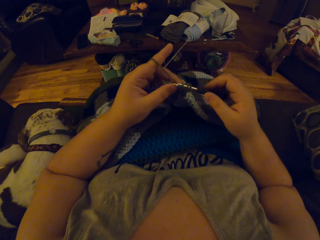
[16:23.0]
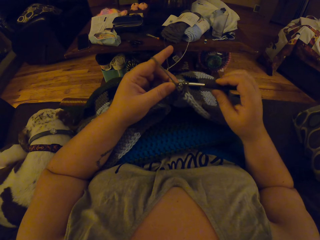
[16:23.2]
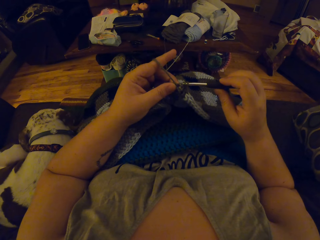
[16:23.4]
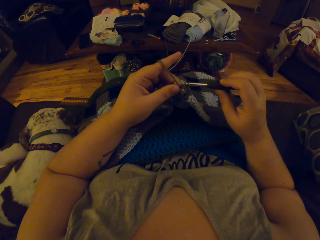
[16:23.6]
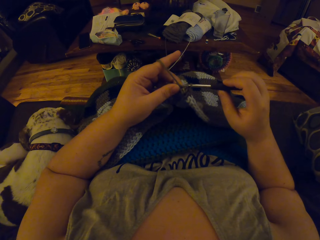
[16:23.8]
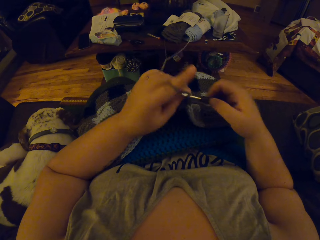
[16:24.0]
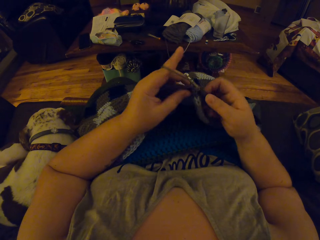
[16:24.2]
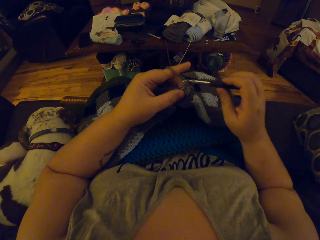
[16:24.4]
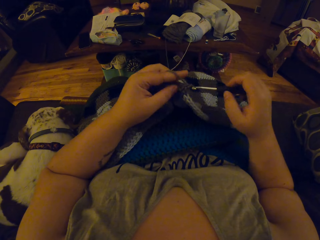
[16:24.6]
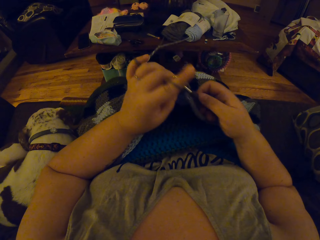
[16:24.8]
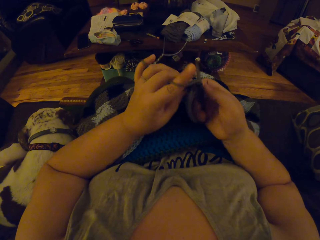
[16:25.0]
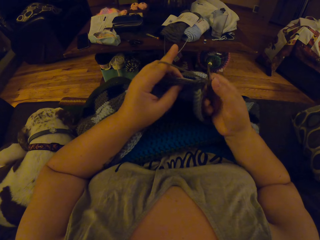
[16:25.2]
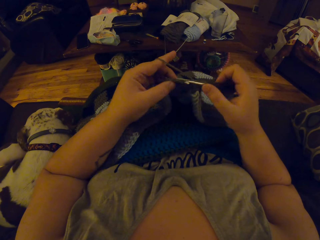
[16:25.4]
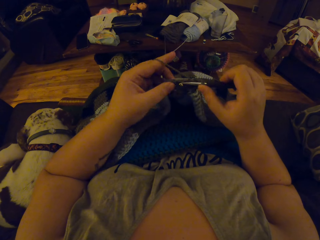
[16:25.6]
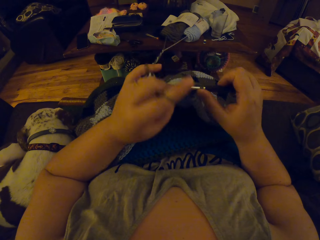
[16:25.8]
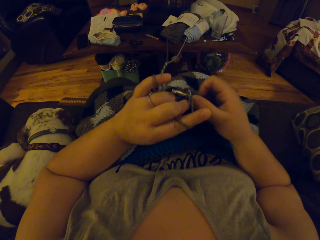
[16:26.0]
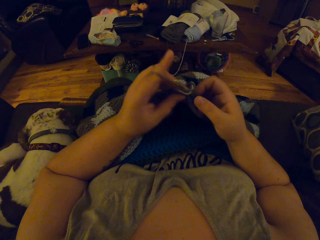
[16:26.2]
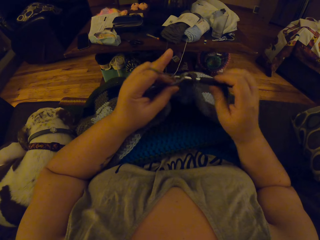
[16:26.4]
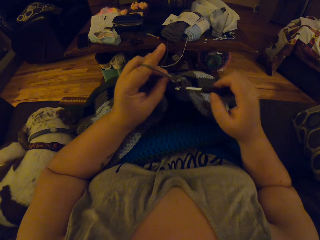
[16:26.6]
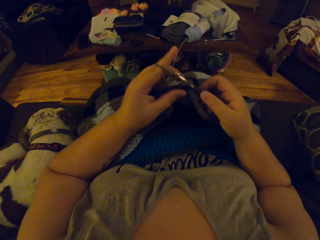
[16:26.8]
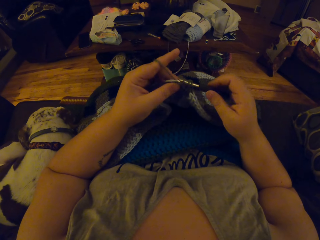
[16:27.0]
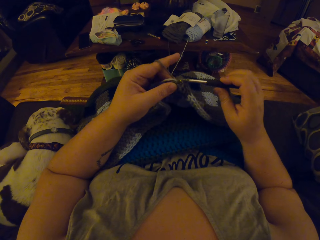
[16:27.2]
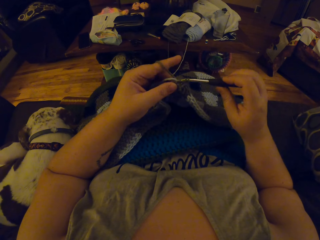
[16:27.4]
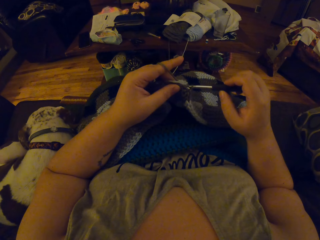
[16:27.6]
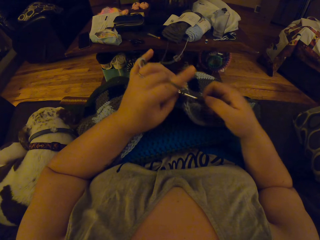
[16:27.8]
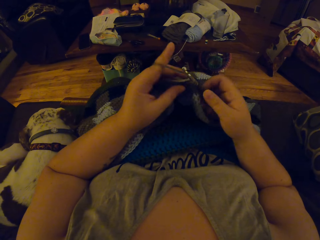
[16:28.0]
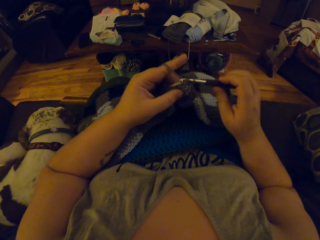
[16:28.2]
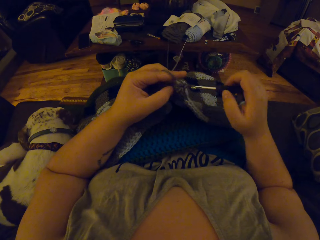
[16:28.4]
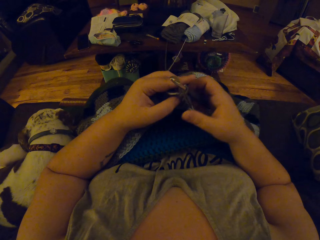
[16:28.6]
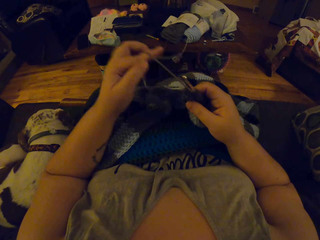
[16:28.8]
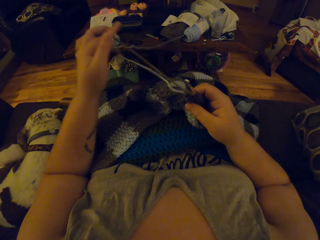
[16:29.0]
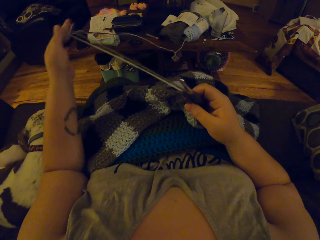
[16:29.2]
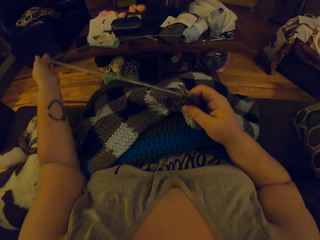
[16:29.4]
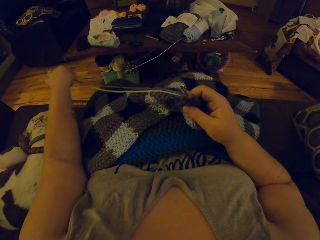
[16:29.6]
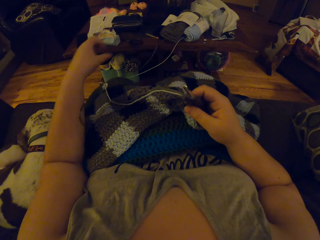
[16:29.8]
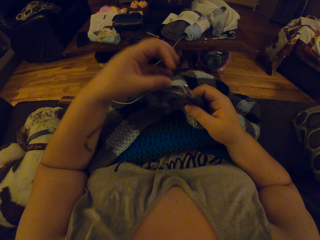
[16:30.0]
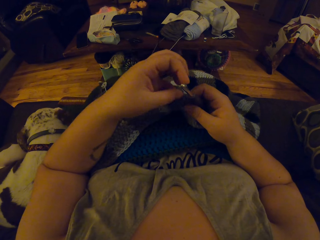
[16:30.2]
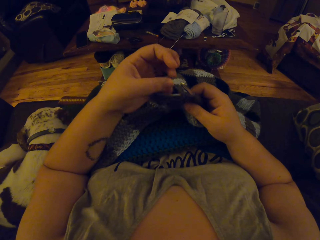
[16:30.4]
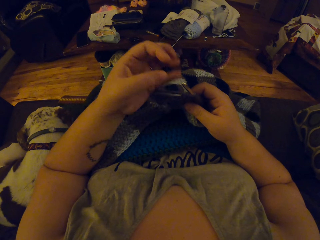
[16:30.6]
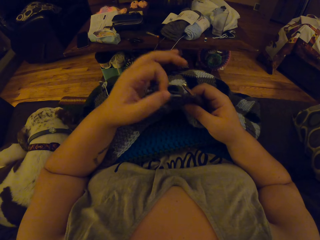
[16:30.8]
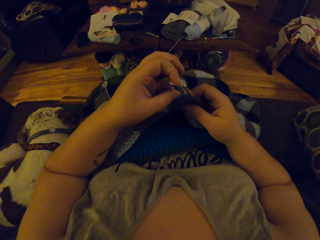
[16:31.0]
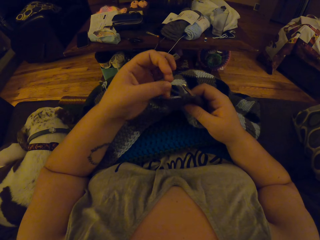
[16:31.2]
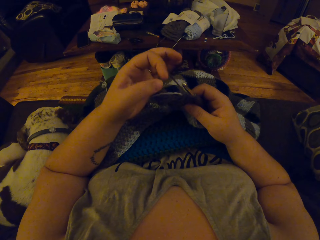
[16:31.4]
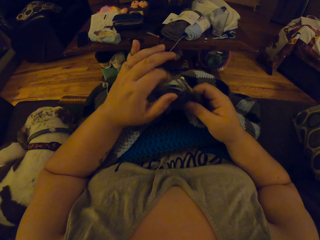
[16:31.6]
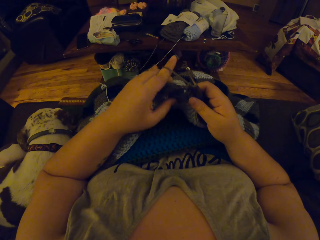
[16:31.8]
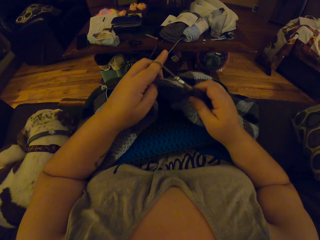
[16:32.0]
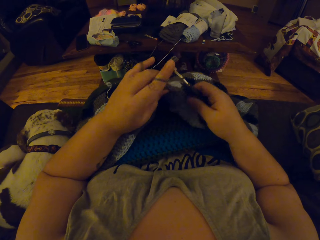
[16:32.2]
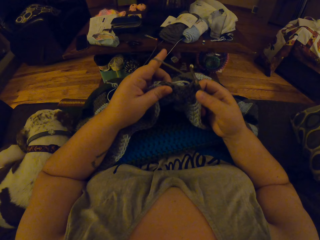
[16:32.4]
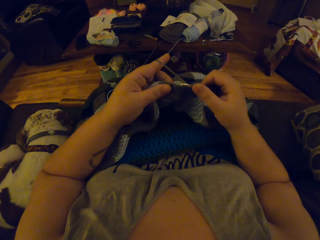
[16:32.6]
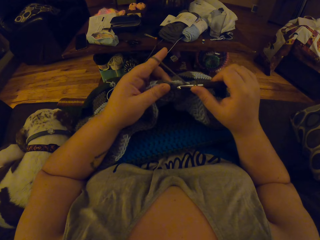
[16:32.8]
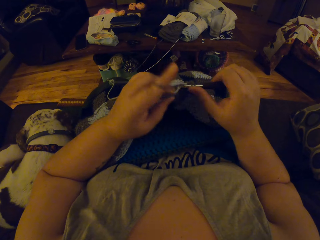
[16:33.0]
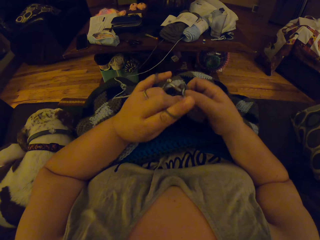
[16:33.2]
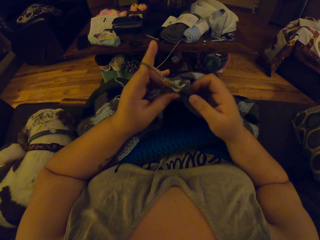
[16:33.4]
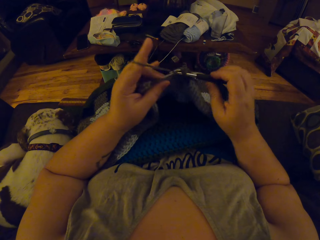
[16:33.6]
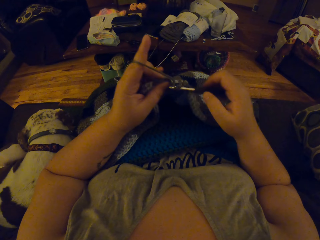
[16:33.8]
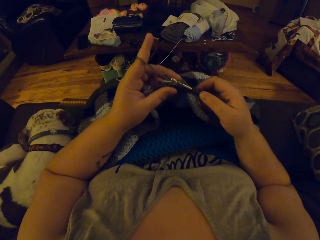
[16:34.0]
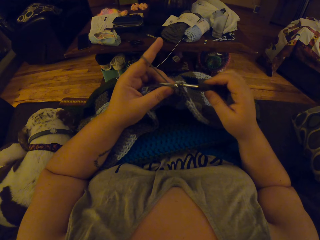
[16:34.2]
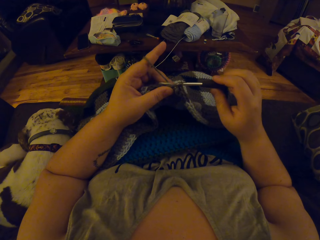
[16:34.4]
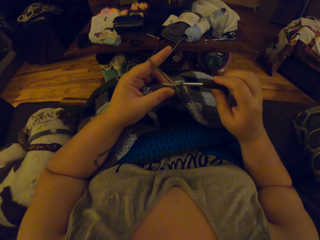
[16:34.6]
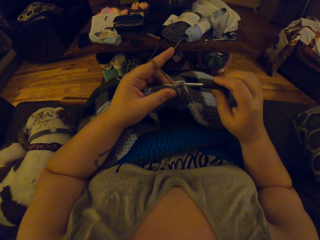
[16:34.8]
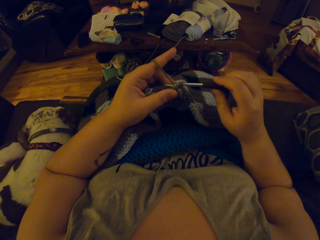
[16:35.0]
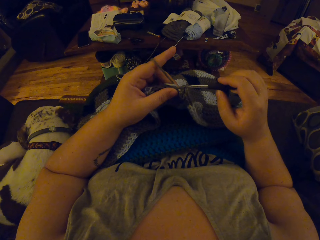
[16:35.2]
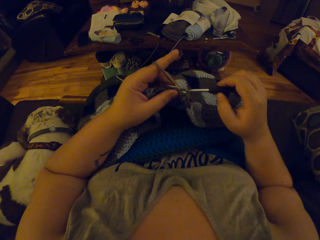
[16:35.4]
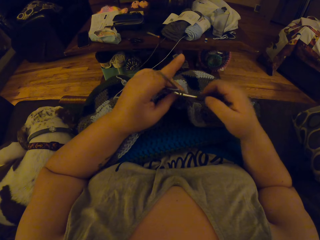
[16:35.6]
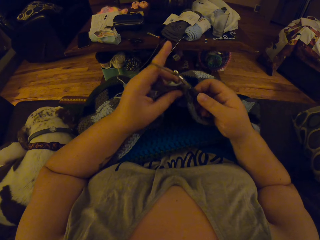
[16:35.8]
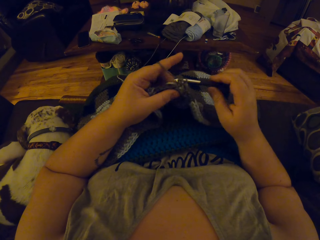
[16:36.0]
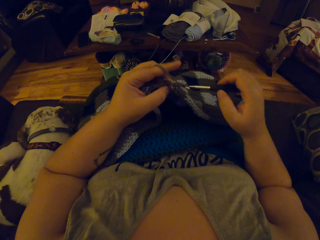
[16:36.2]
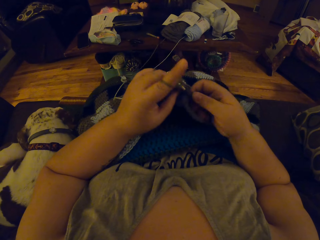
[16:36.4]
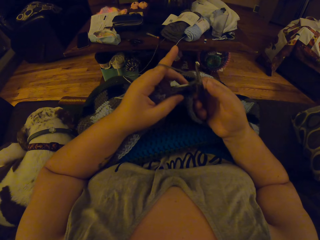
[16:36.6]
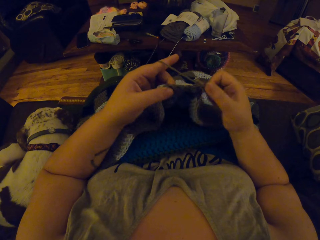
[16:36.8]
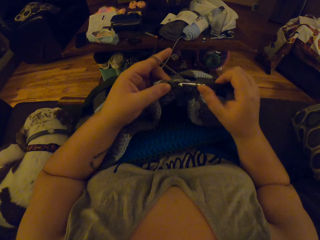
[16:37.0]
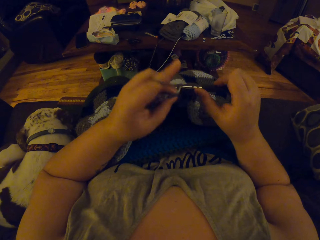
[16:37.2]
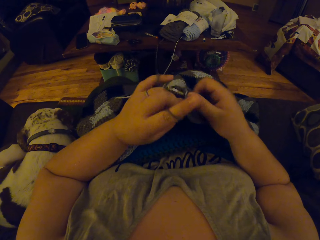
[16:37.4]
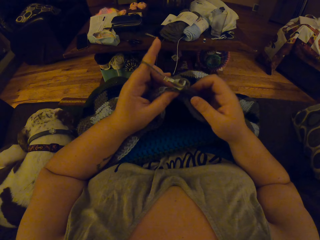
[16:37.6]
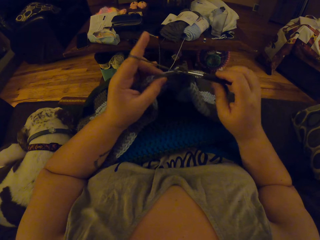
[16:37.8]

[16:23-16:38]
The camera wearer pulls the strip of yarn with her left hand. She holds the crochet hook and crochet cloth with her right hand. She unrolls the yarn. She wraps the strip of yarn around the finger of her left hand. She crochets with her left hand and the crochet hook in her right hand.

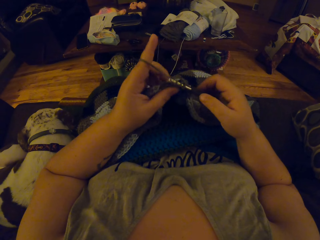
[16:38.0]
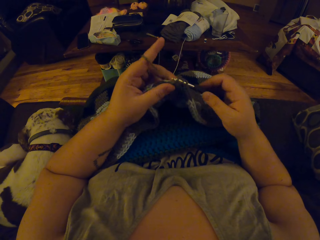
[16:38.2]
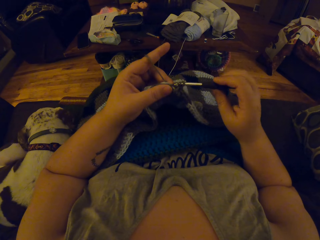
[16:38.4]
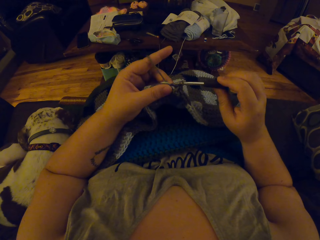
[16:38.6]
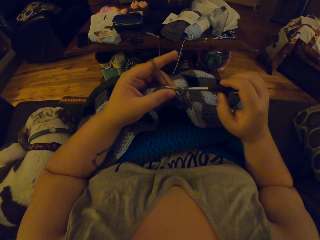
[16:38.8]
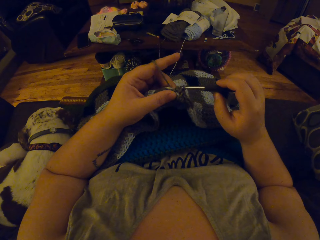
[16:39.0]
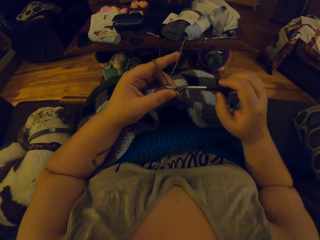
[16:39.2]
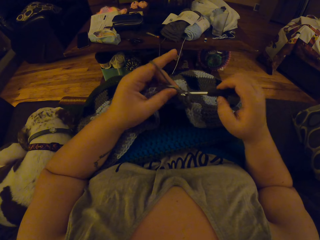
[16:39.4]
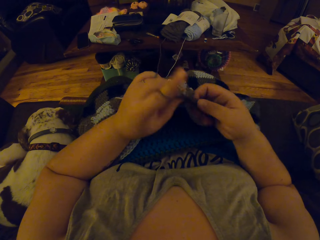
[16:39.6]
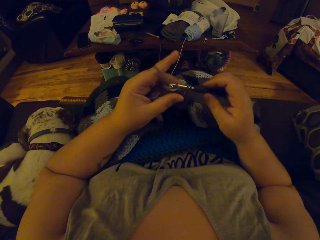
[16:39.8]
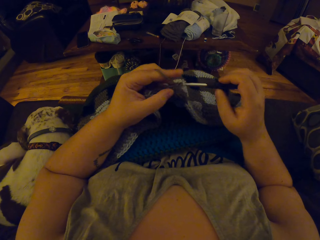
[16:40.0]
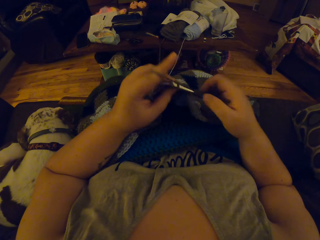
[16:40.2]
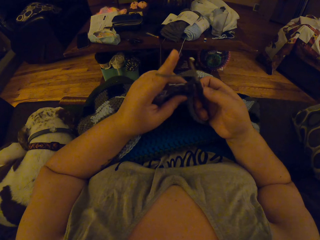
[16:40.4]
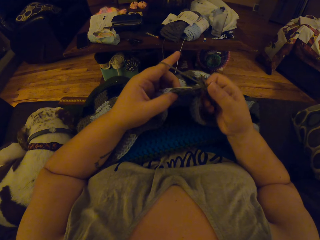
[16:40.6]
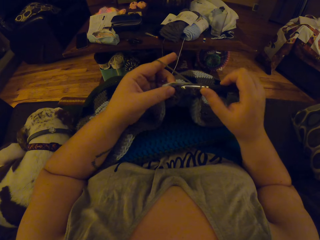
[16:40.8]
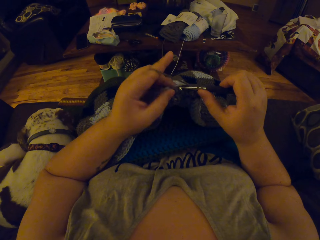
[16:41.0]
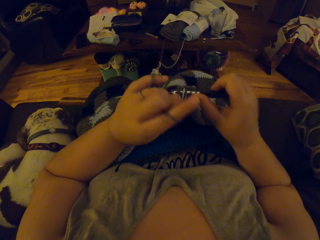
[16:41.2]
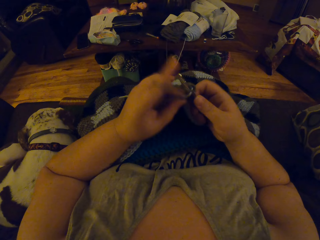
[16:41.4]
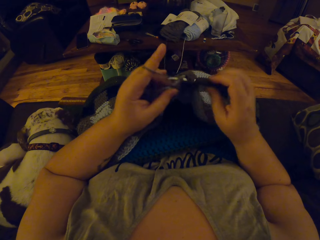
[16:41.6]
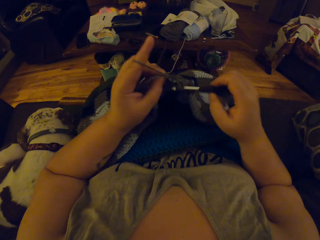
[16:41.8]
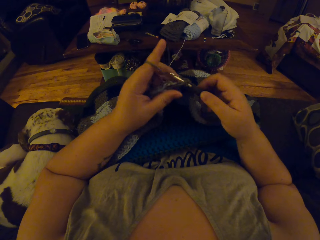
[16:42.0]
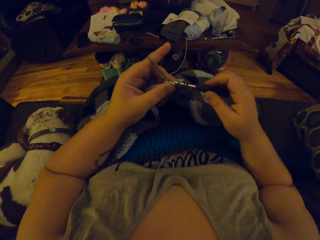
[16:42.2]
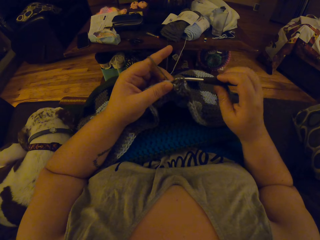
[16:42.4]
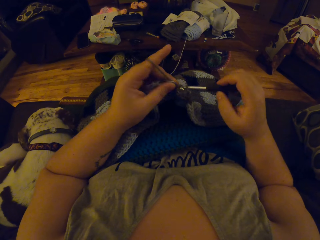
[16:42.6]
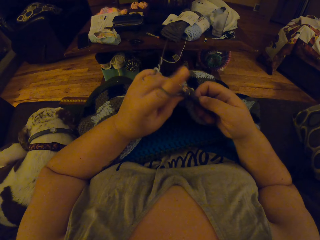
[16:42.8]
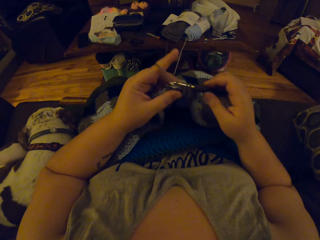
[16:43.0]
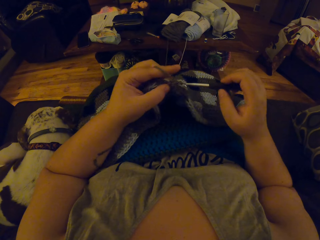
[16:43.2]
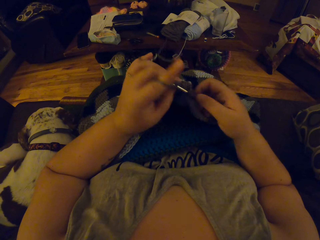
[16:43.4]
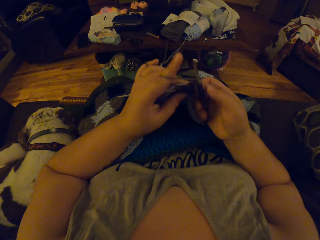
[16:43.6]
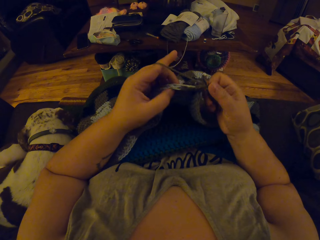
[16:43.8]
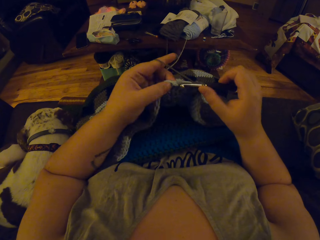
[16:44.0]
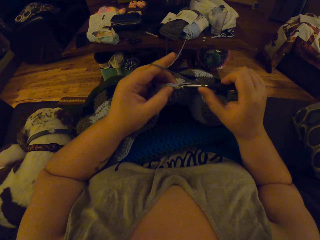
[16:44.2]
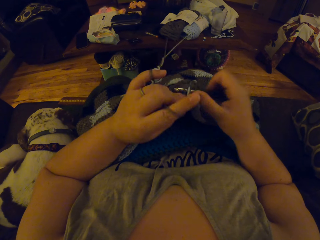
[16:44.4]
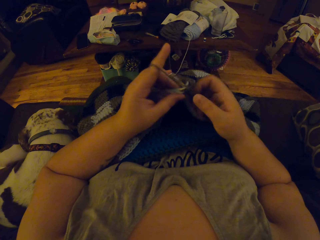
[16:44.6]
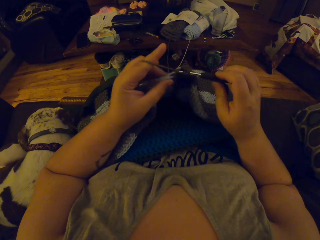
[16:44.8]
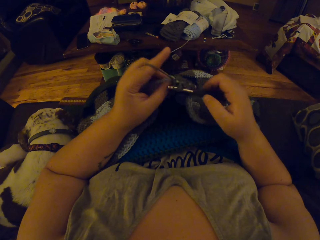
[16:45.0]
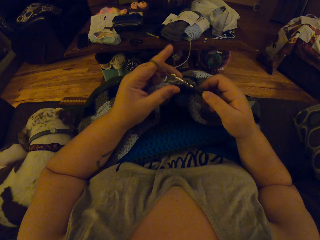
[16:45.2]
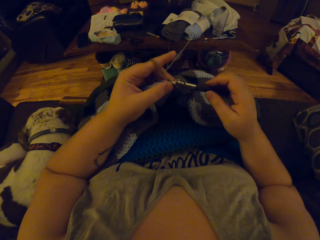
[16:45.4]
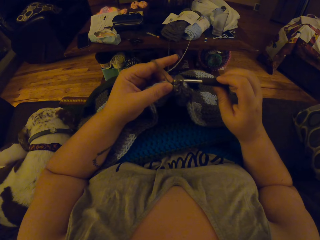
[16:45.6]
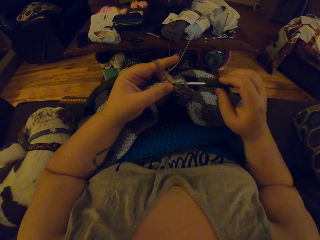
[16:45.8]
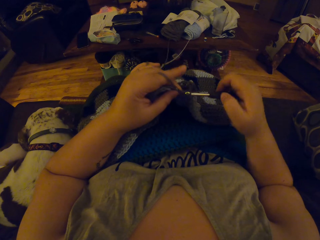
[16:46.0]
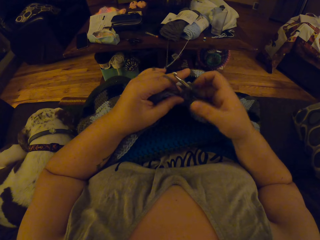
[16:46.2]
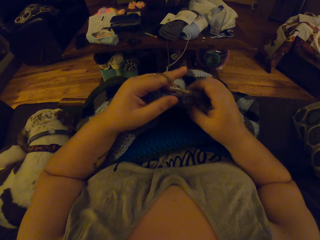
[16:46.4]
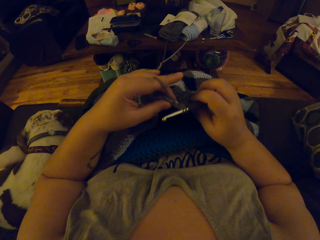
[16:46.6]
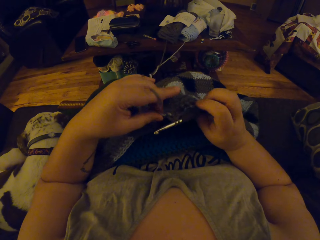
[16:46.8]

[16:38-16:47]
The camera wearer holds the crochet hook and crochet cloth with her right hand.
